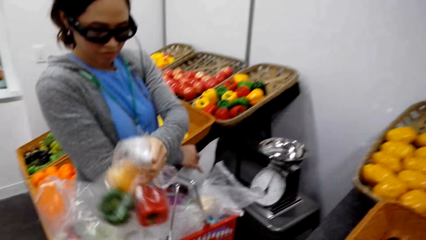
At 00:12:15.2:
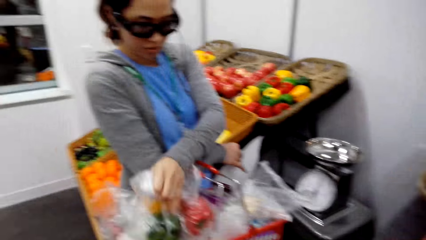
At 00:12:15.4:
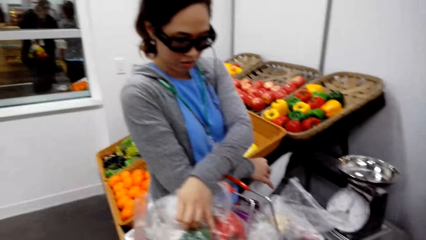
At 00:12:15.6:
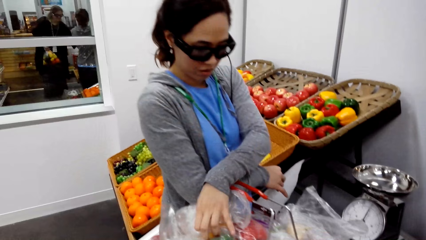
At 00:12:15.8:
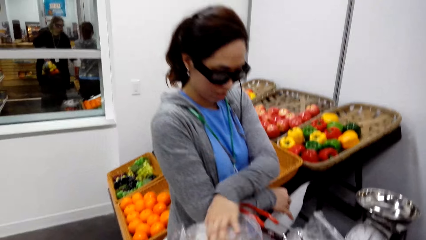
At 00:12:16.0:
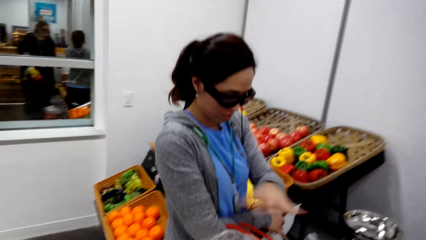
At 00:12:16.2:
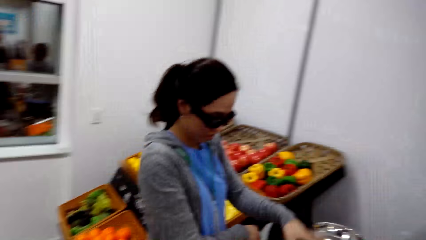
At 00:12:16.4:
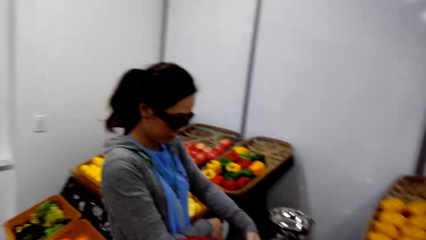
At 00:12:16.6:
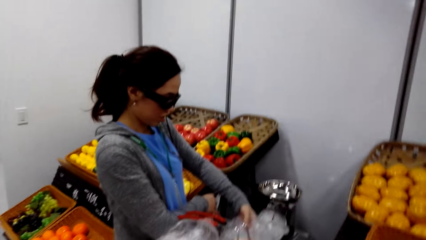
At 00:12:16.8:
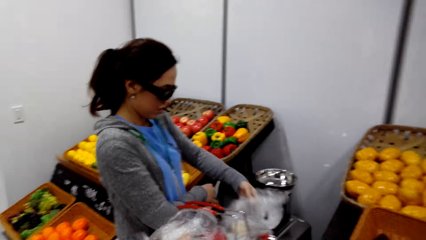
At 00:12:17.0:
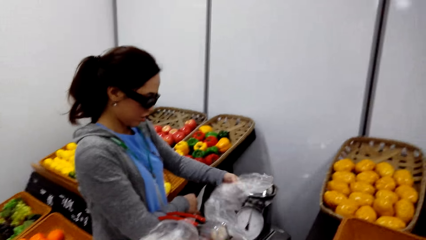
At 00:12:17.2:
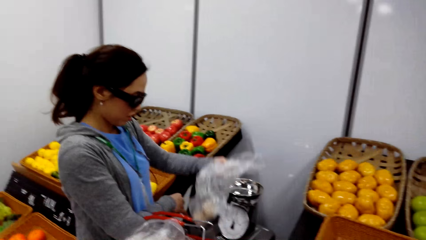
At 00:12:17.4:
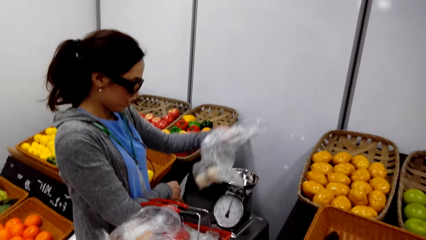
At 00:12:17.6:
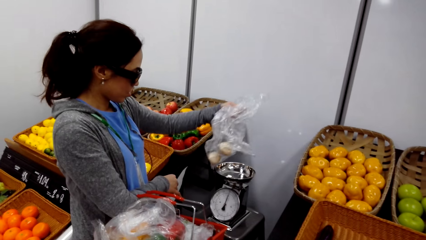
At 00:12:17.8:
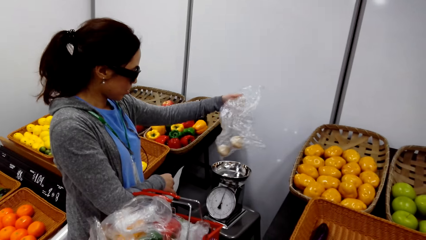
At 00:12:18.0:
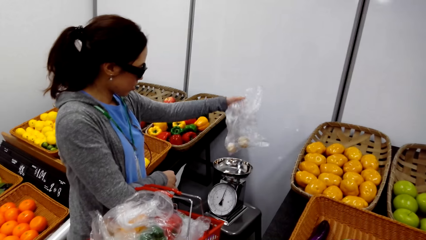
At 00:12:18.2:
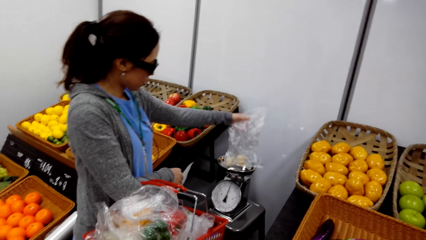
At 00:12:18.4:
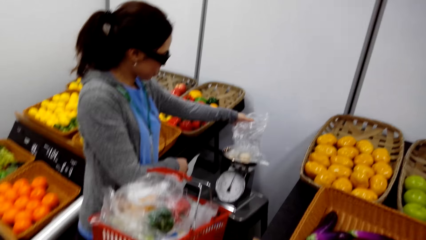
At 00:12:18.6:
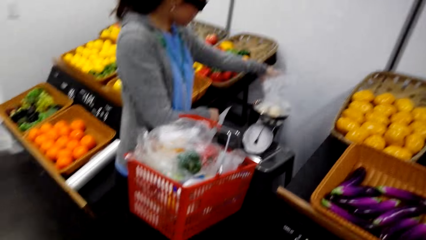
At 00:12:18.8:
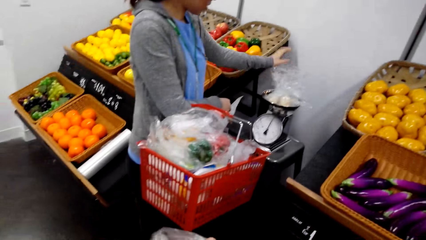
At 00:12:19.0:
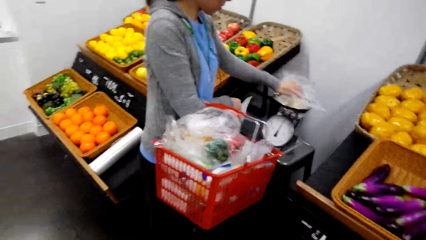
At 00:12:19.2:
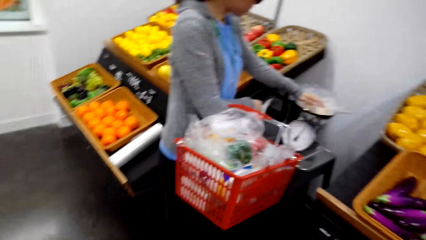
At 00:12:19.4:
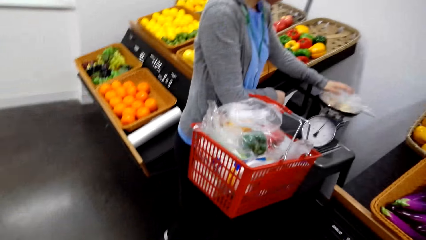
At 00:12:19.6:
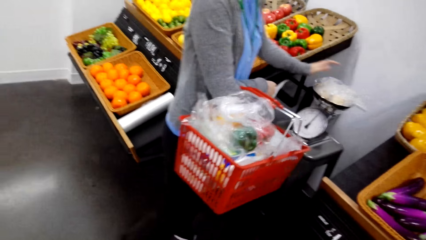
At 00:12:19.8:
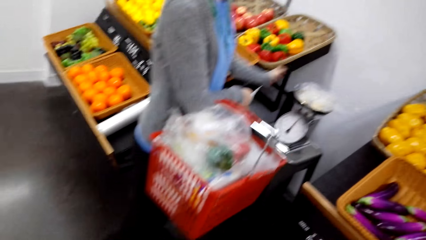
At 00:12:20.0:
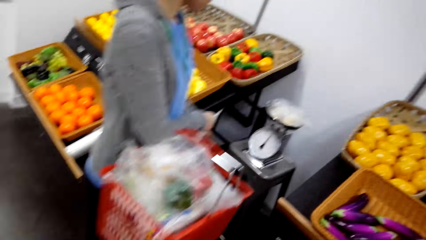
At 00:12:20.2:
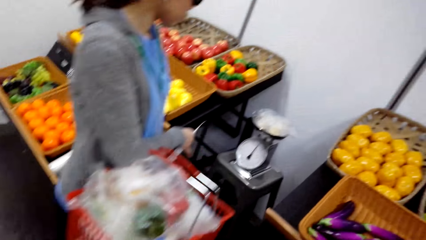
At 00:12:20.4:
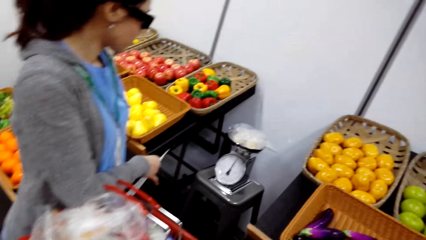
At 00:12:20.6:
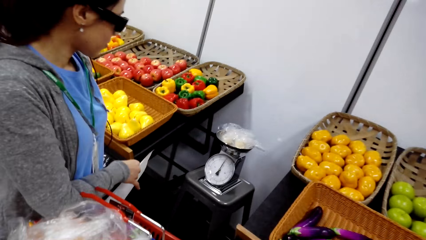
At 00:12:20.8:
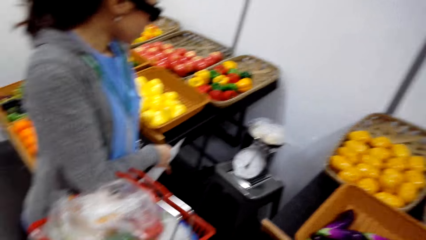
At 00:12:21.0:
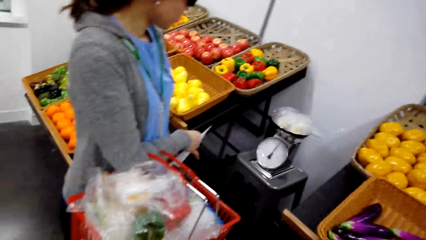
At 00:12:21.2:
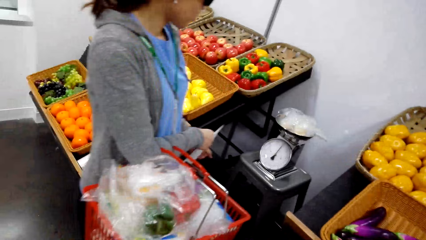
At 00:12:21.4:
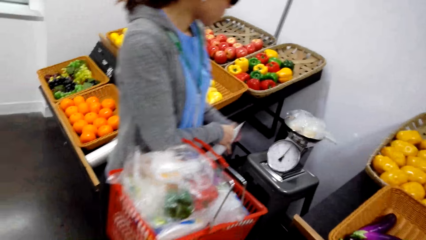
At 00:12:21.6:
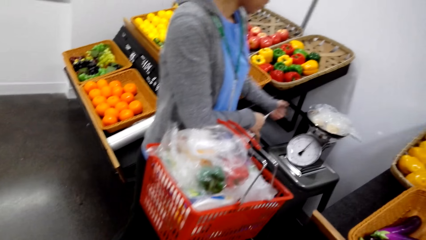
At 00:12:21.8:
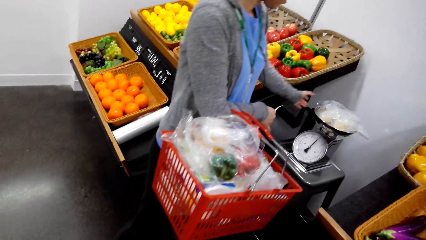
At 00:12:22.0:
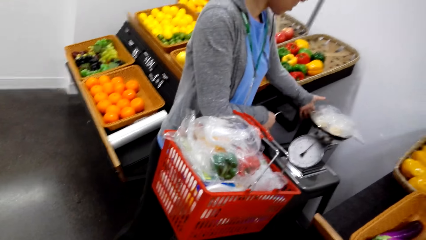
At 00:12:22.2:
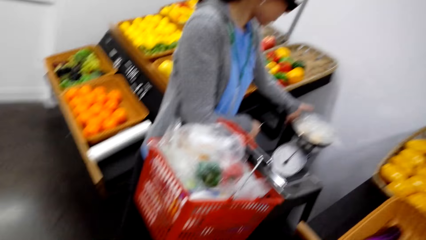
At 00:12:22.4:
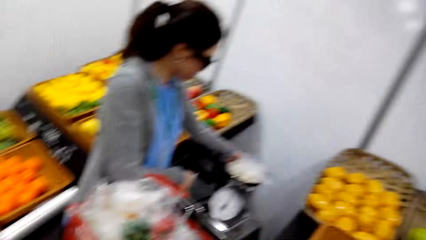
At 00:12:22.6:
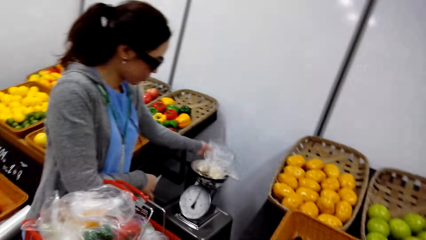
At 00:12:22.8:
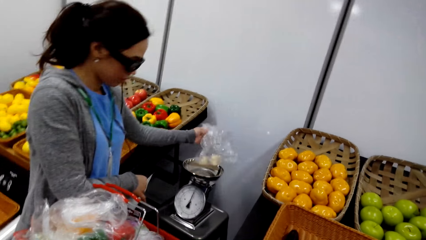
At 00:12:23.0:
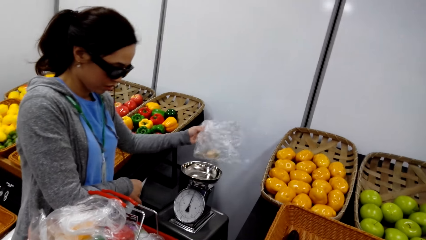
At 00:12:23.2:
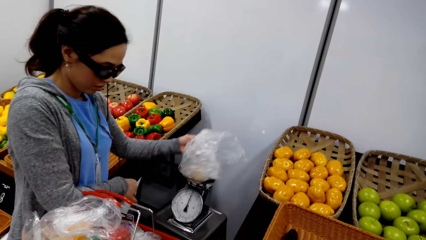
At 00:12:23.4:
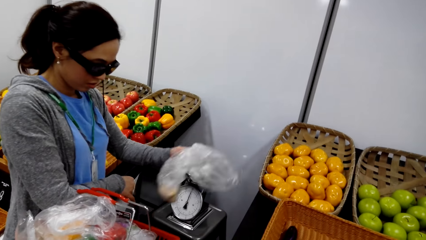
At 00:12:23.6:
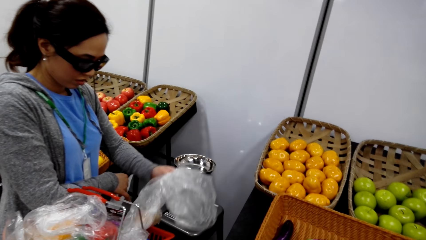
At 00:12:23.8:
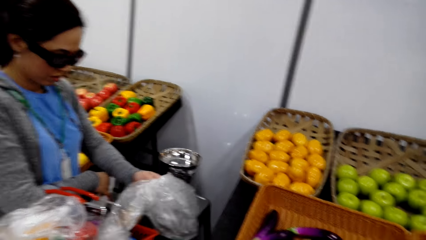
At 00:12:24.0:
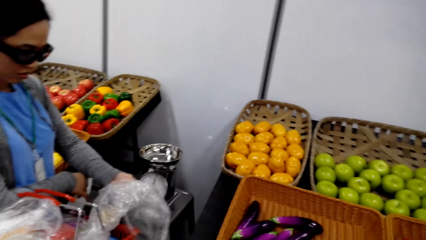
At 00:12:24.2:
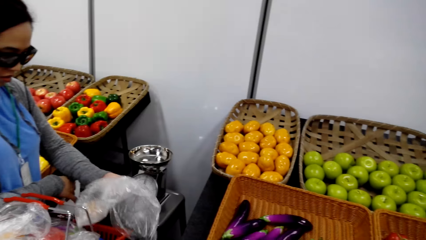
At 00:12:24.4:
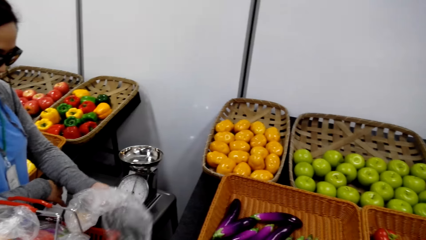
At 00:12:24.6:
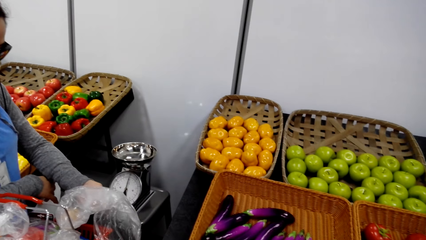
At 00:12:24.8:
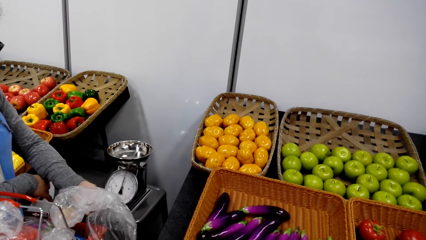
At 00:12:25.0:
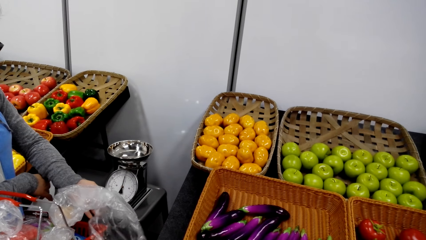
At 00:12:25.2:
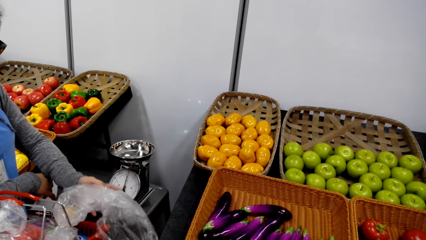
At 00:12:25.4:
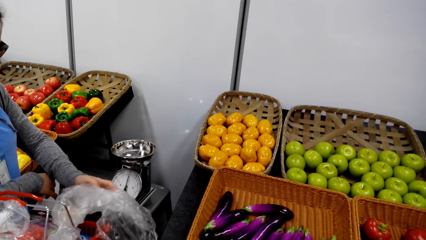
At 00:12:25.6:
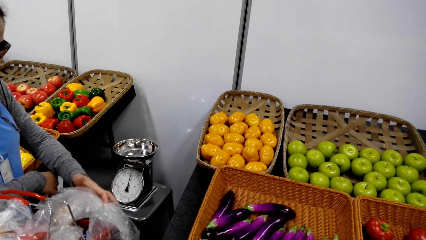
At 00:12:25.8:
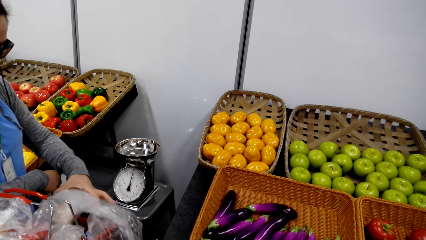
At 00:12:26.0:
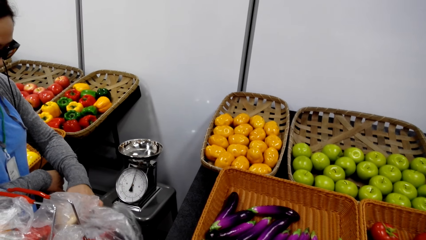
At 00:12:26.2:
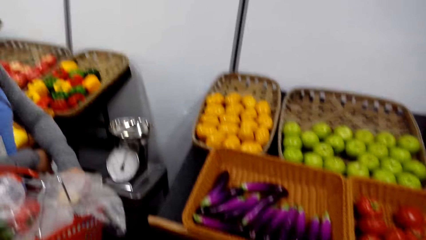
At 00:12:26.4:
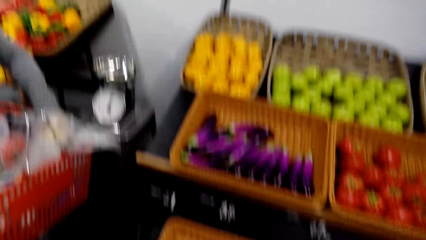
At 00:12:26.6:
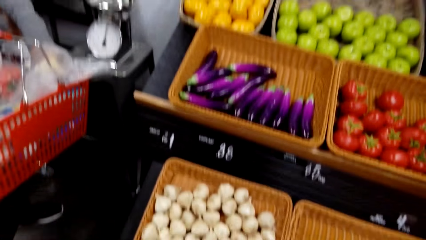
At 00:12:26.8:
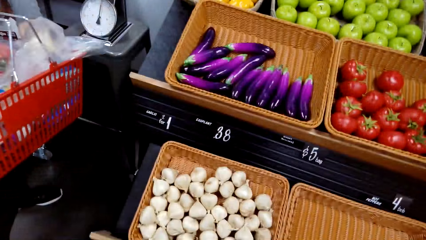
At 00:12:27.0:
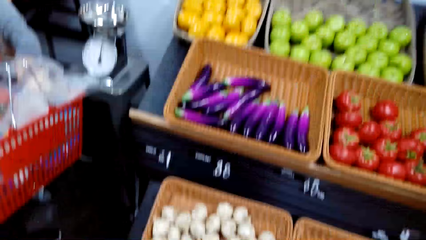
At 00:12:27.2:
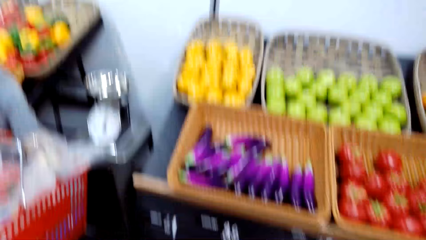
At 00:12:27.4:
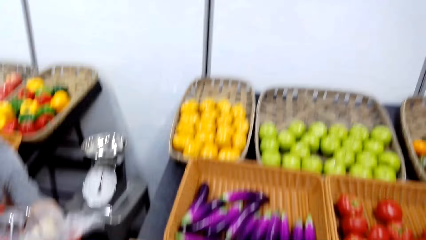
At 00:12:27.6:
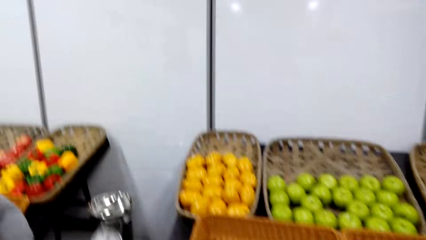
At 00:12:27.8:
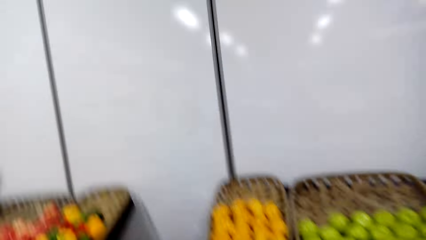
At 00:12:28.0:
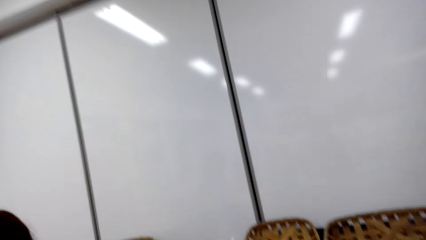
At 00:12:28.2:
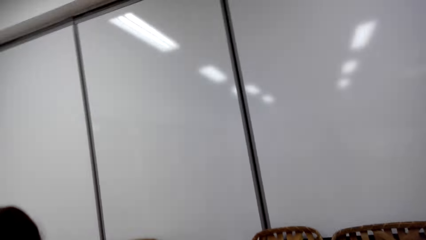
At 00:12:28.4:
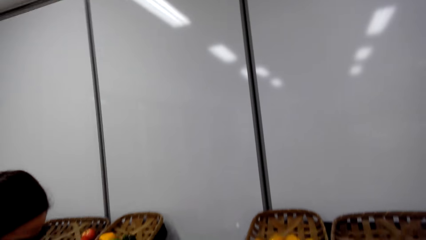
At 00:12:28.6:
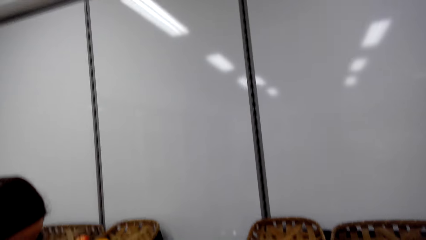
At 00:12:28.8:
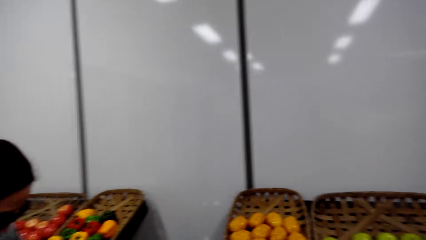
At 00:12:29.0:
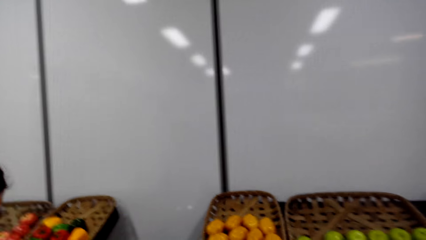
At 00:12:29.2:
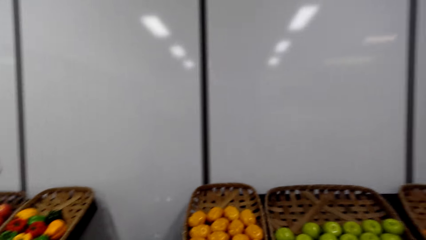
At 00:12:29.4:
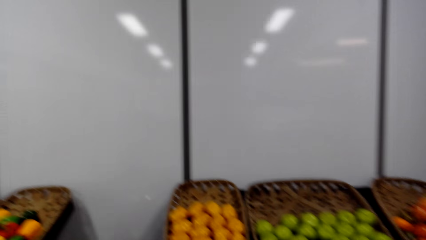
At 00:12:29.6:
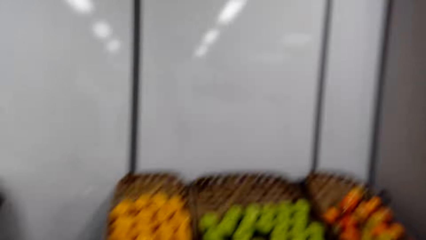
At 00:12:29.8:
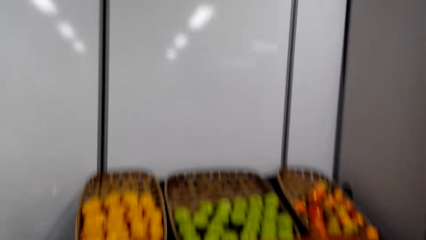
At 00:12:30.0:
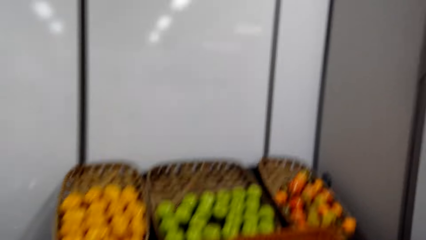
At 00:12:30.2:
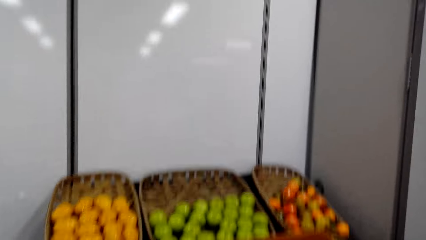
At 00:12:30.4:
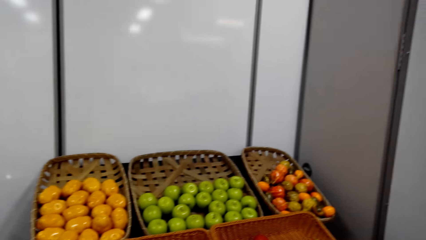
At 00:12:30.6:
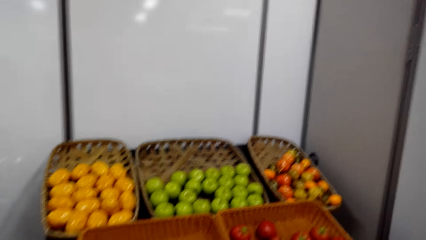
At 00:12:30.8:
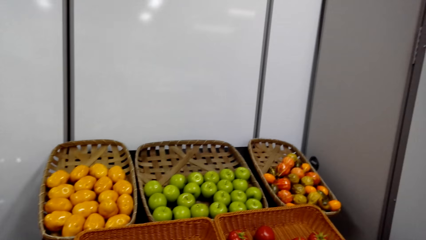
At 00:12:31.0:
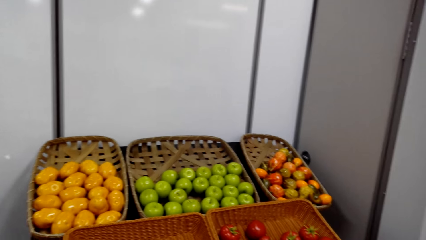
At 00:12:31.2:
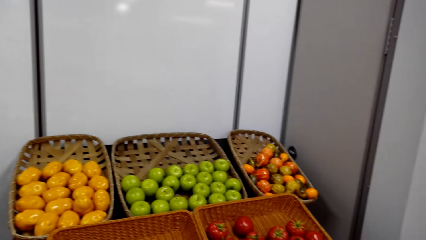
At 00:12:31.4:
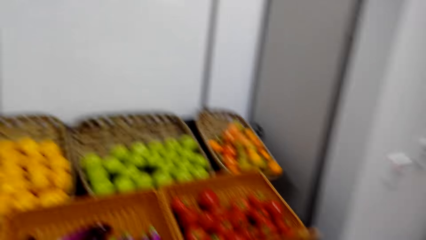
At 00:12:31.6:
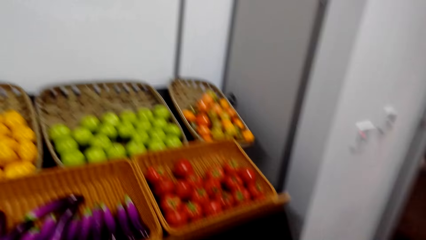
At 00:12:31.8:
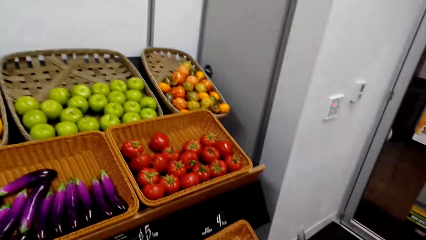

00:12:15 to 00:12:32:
A woman puts the plastic bag in the shopping basket and picks white onions from the supermarket basket. The woman puts the plastic bag on the weighing scale and weighs the white onions on the kitchen weighing scale. The woman puts the white onions in the supermarket basket. The camera wearer picks the plastic bag from the weighing scale. They look around in the supermarket.
